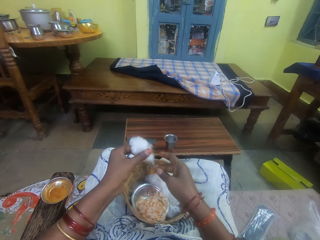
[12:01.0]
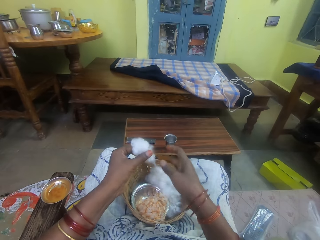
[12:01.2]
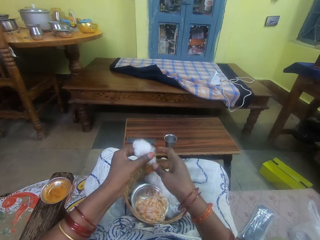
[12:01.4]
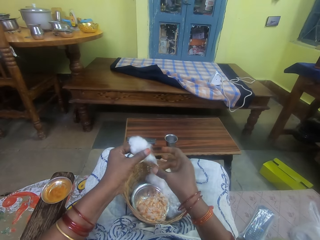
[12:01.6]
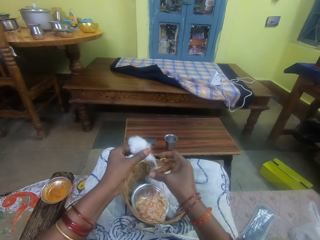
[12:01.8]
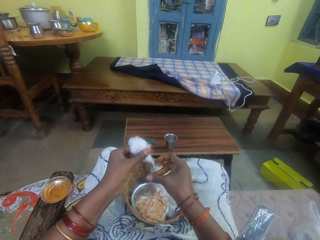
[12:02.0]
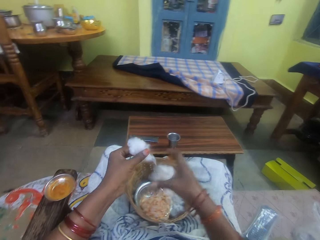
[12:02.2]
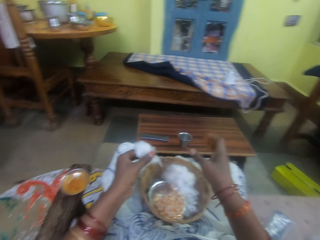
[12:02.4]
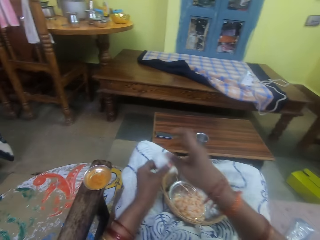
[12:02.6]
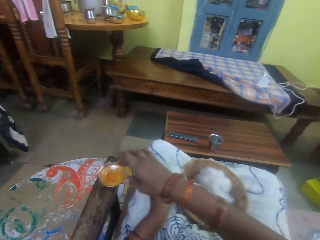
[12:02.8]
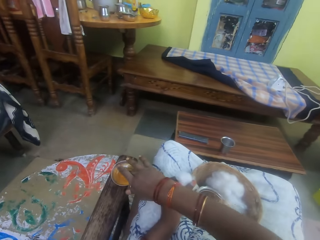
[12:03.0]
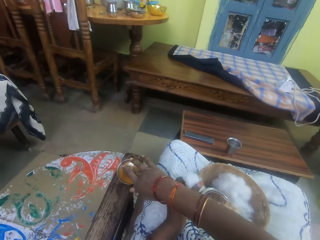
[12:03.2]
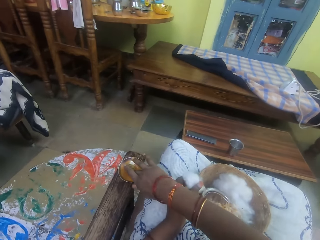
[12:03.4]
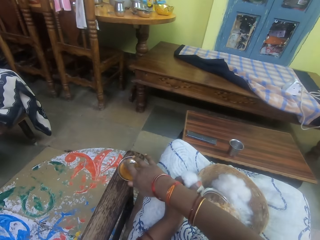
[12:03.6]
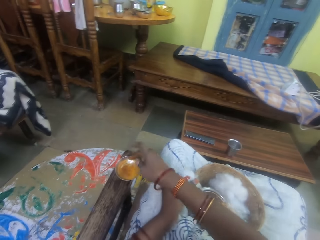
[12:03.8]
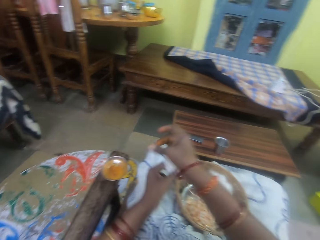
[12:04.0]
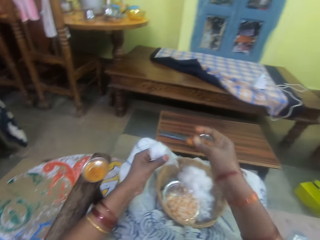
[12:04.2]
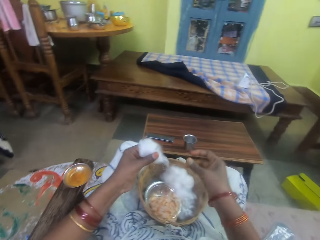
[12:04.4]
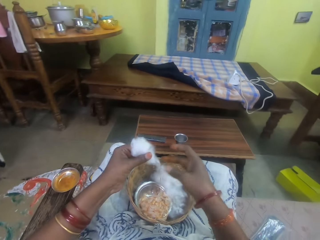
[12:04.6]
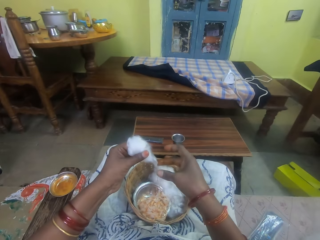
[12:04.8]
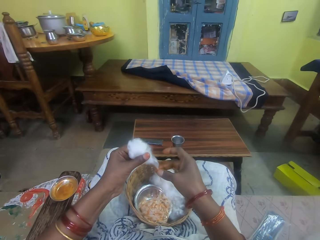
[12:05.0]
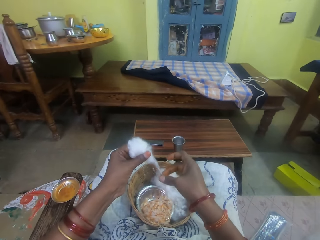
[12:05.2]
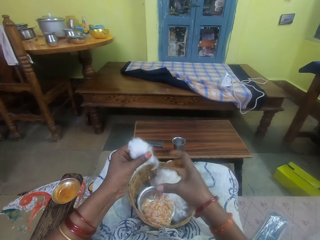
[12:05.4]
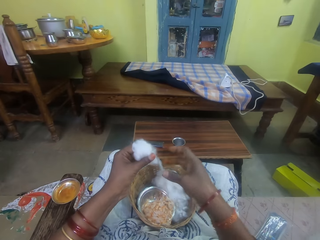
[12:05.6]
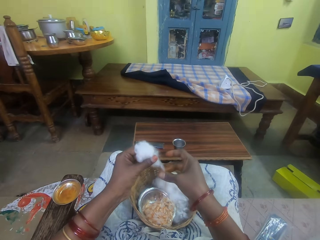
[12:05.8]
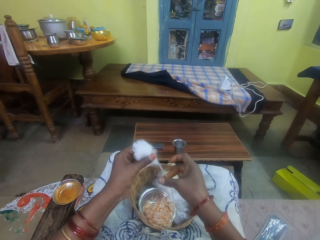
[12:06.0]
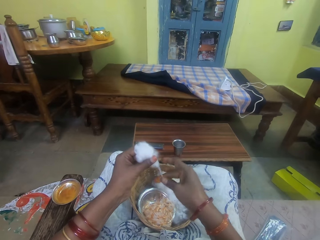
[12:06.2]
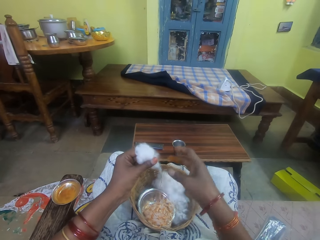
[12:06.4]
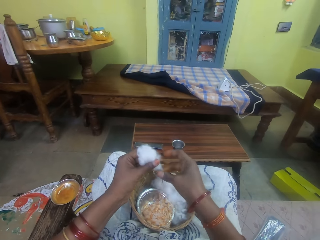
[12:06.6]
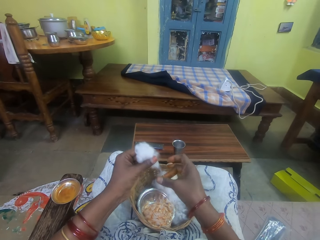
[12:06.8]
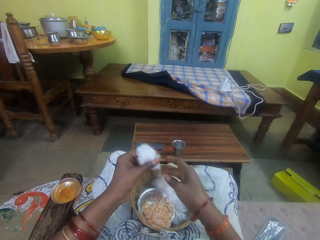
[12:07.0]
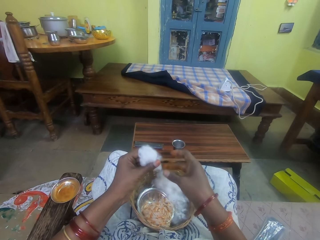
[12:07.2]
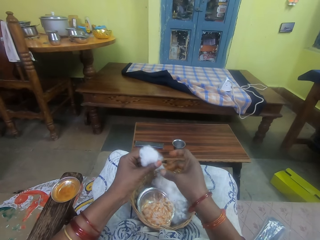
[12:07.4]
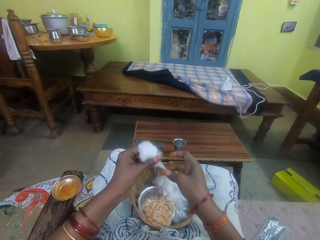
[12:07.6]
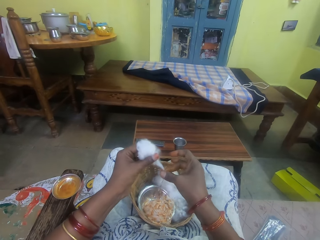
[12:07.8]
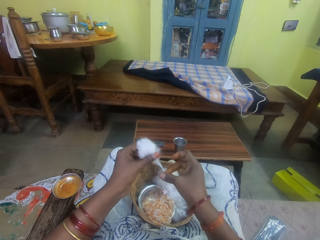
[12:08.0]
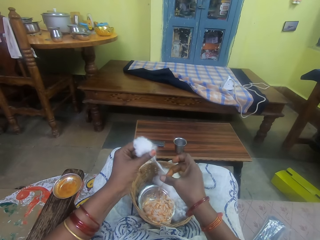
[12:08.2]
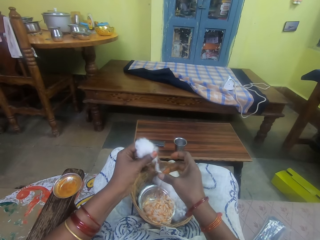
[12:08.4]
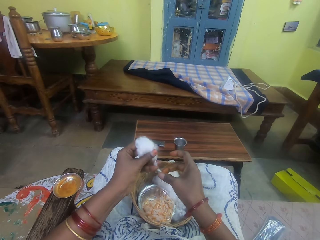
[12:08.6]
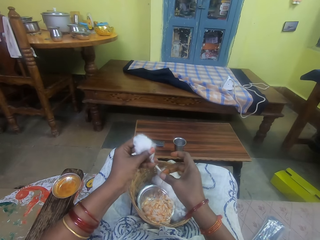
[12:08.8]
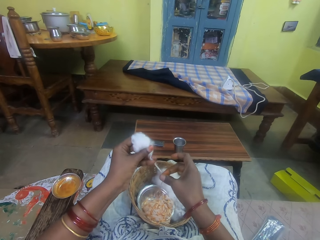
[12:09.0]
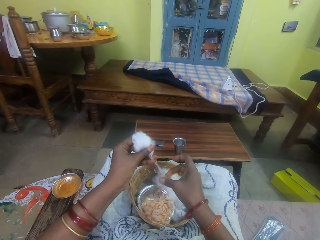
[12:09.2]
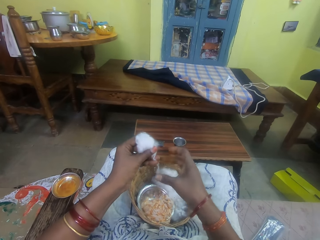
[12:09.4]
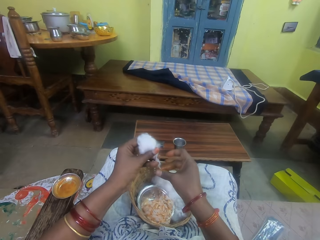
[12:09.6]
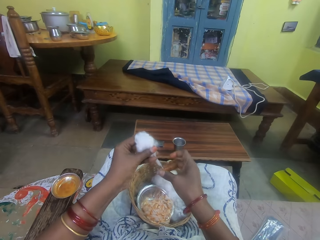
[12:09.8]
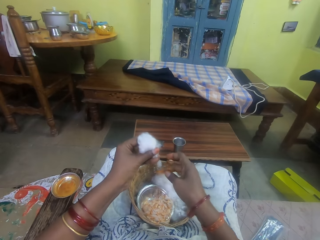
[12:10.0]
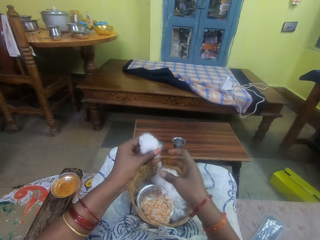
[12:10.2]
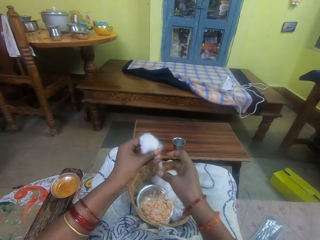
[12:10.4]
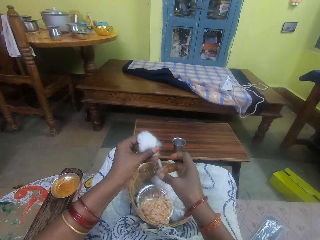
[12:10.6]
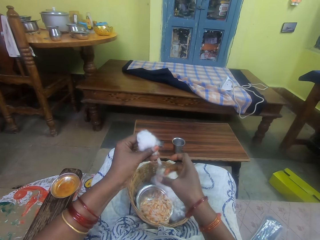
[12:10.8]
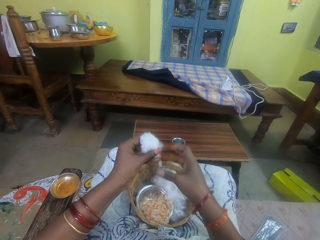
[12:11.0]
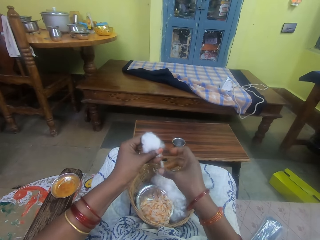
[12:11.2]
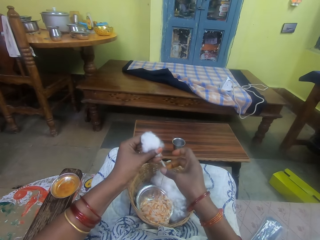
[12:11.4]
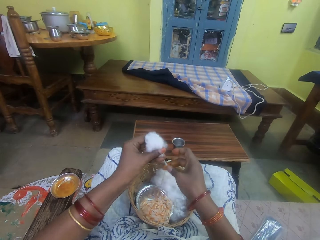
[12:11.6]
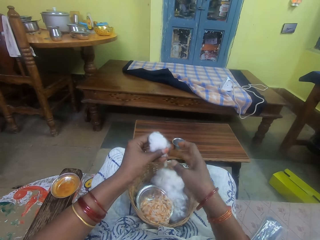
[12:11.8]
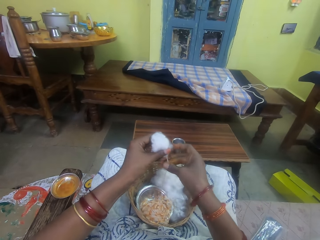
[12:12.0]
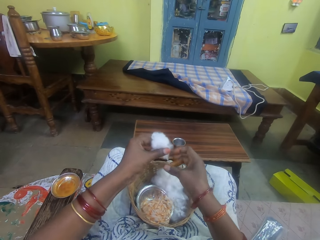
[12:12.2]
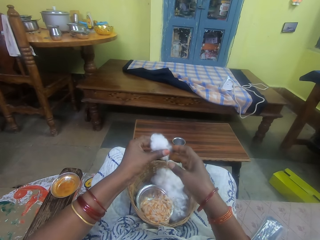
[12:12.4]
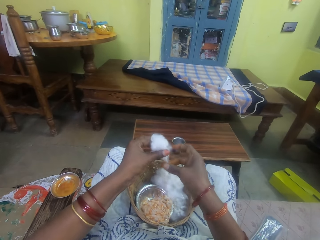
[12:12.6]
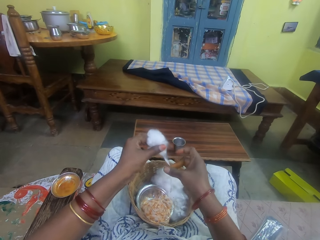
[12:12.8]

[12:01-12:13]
The camera wearer pulls her hand off the cotton string. She picks adhesive from the bowl. She touches the ointment with her right hand. She pulls her hand off the bowl and rubs her fingers. She rubs the ointment on the ball of cotton wool in her left hand. She rolls the cotton string with the adhesive.

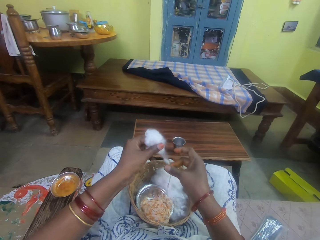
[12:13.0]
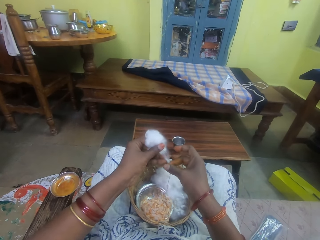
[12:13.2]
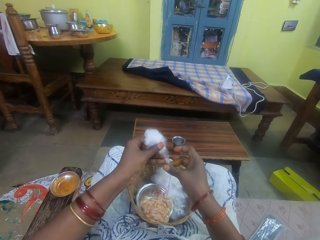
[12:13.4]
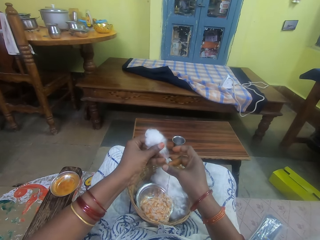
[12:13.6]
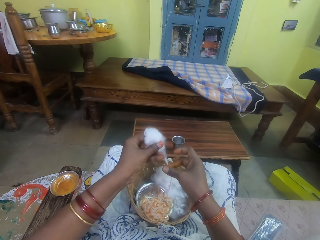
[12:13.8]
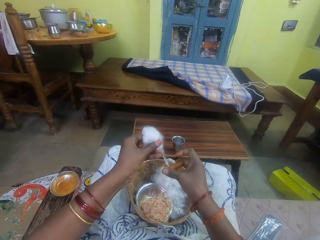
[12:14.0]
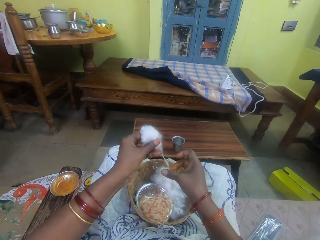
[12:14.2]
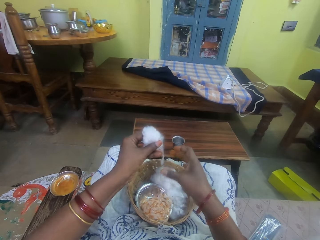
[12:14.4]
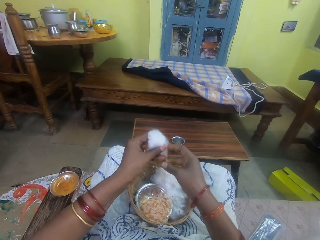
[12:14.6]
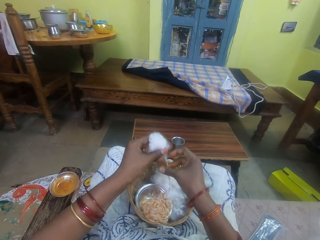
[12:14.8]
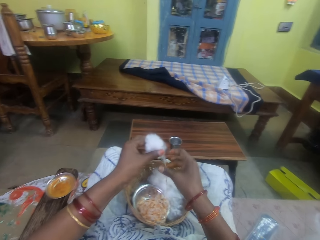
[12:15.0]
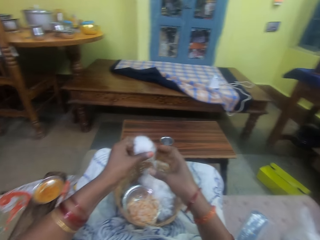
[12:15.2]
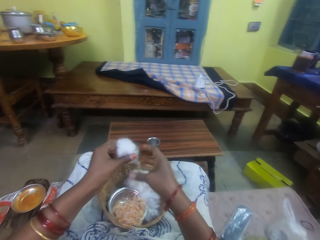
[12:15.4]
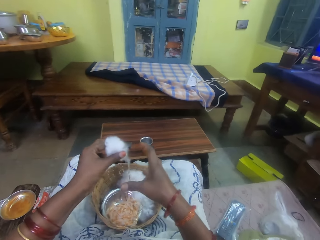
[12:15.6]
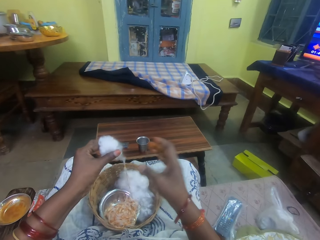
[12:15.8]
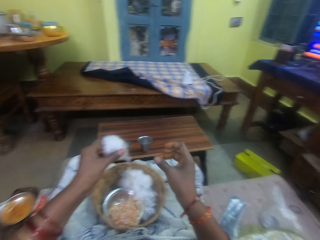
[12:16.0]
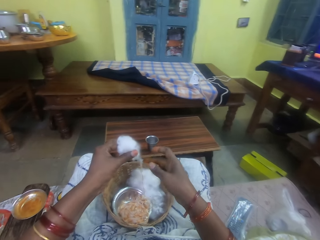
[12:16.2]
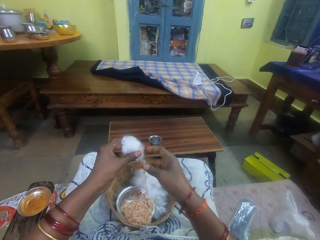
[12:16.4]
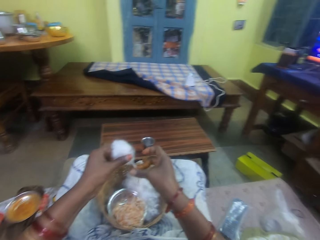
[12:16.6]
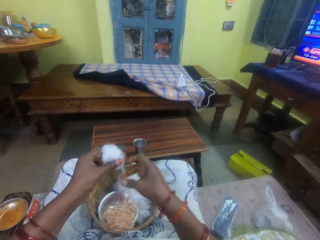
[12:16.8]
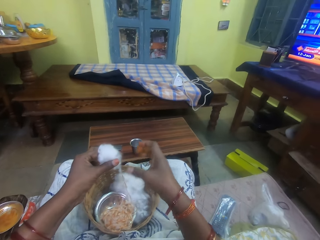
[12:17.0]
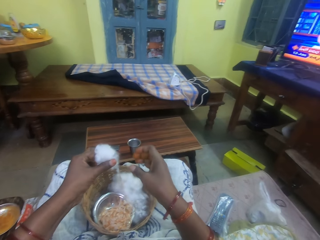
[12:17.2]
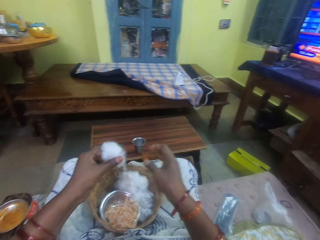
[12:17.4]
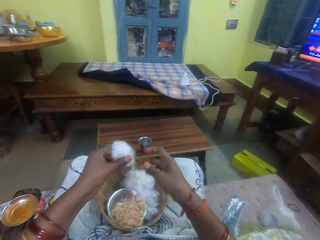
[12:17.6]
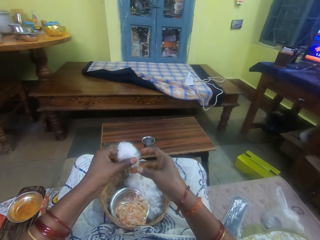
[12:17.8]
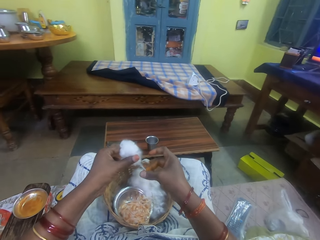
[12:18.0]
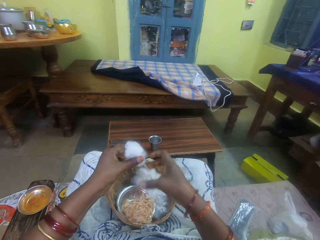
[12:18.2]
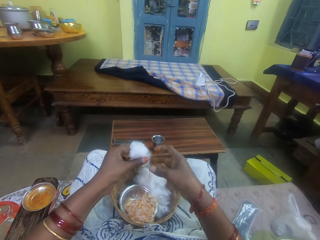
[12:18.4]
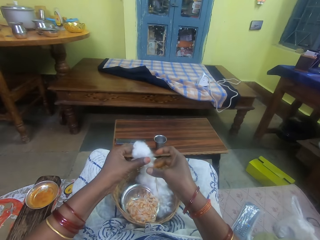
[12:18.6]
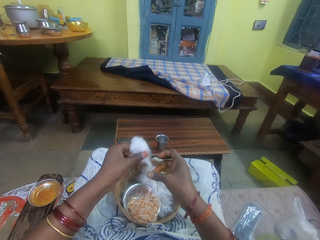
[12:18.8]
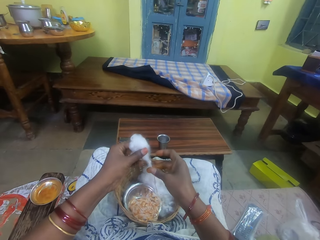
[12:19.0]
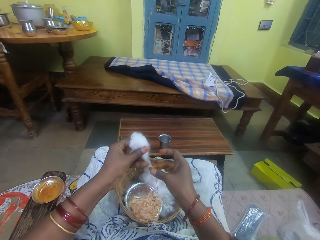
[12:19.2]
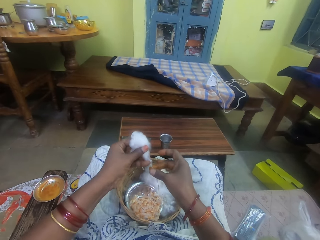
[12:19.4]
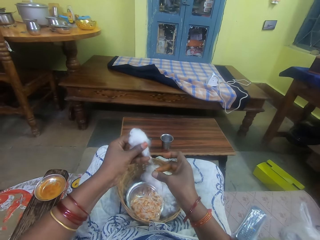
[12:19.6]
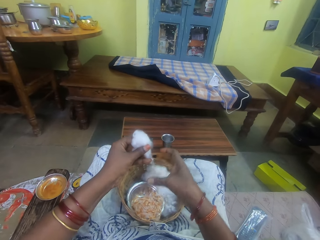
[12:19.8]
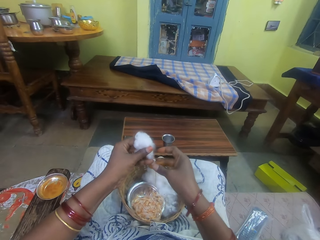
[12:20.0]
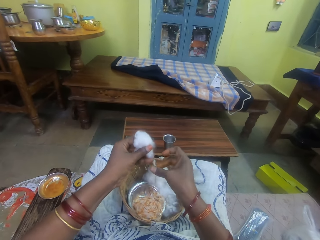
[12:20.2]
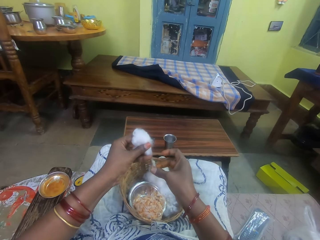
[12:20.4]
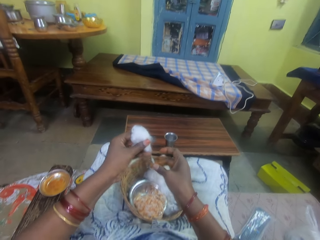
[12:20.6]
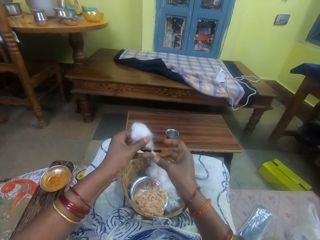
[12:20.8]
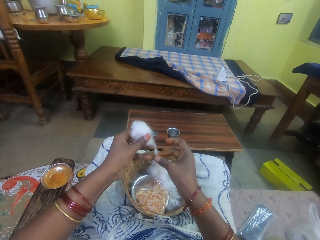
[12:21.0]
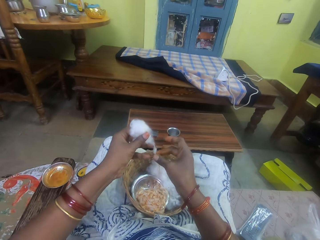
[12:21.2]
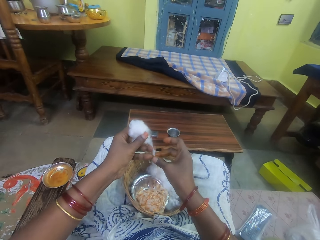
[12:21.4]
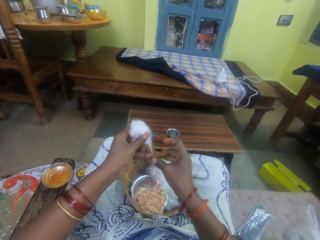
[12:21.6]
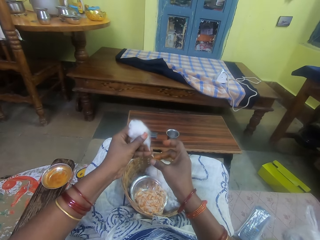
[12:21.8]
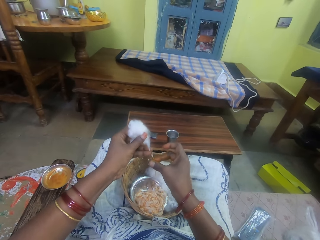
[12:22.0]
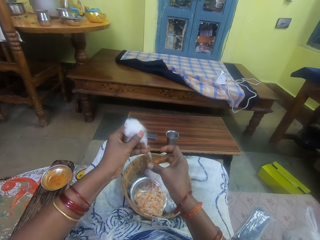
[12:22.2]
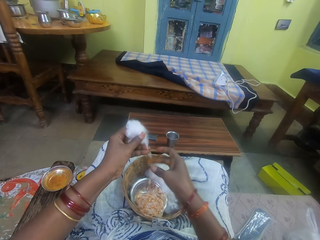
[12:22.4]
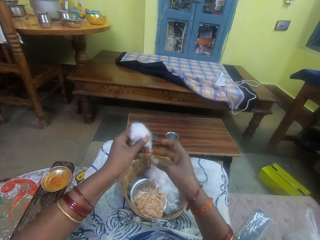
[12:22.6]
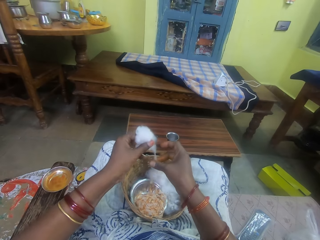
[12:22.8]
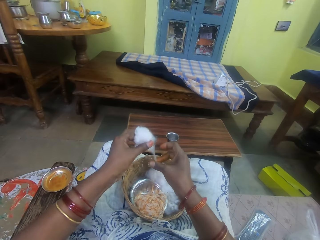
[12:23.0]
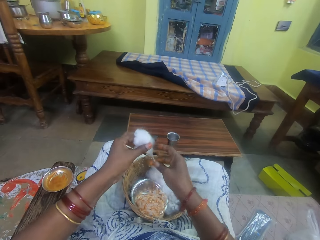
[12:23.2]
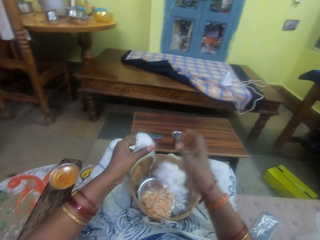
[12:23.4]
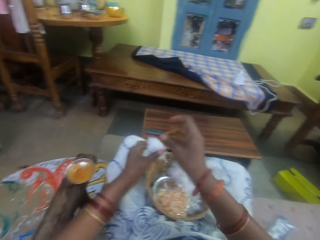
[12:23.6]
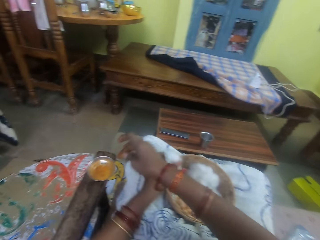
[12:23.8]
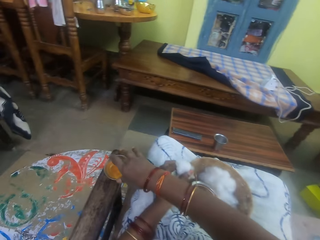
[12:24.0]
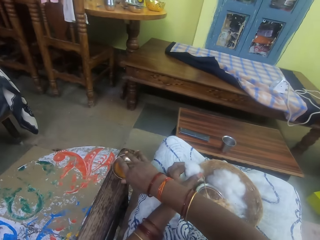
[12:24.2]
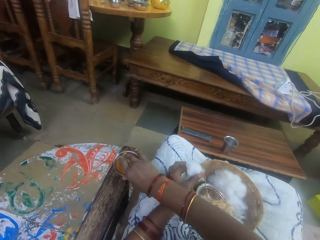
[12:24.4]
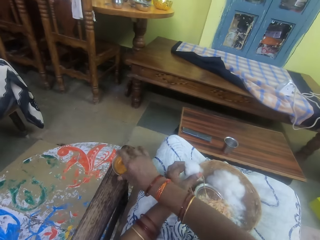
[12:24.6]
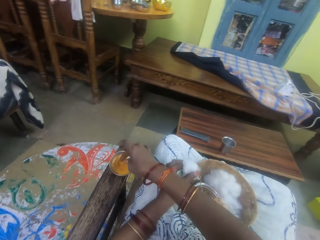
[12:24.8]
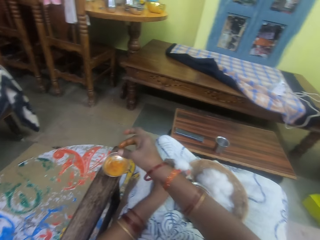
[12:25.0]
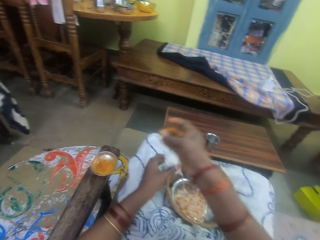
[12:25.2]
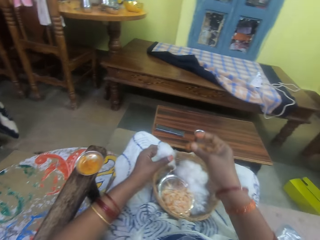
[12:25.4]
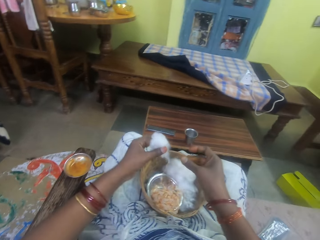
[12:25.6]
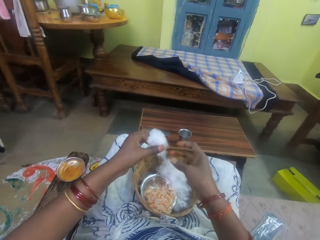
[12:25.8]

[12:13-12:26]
The camera wearer pulls her hand off the cotton string. She rolls the cotton string with an adhesive. She pulls her hand off the cotton string. She rolls the cotton string with the adhesive. She pulls the cotton. She rolls the cotton string with the adhesive. She pulls her hand off the cotton string. She picks the adhesive from the bowl. She touches the ointment with her right hand. She rubs her fingers.
